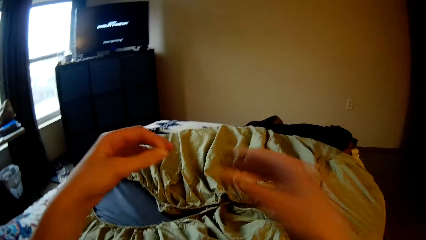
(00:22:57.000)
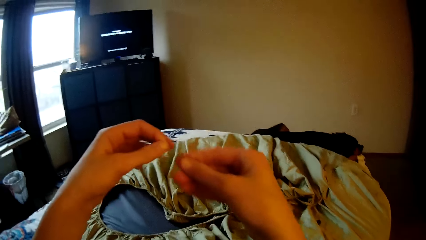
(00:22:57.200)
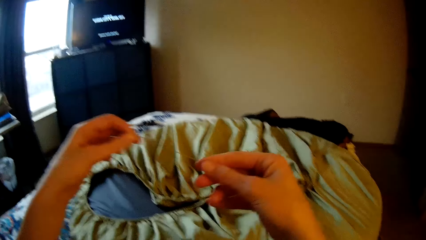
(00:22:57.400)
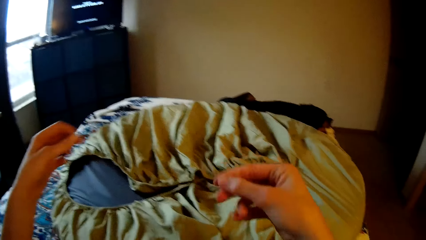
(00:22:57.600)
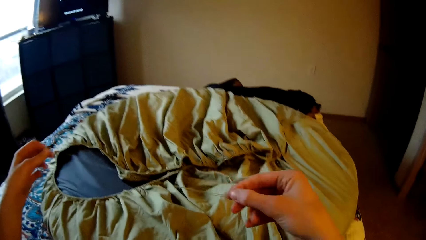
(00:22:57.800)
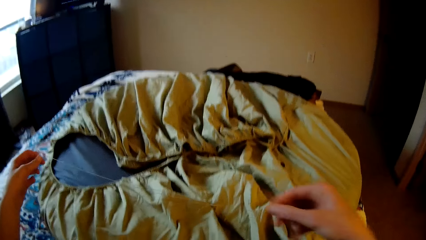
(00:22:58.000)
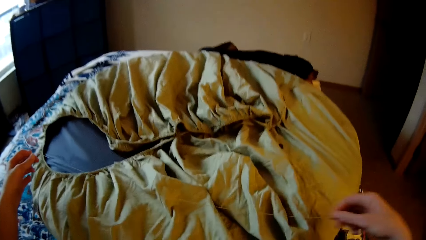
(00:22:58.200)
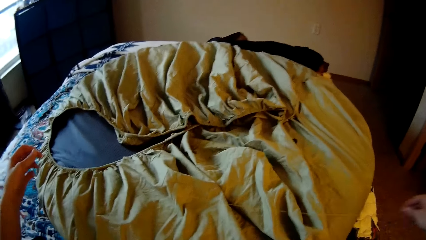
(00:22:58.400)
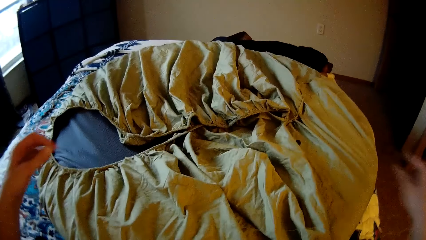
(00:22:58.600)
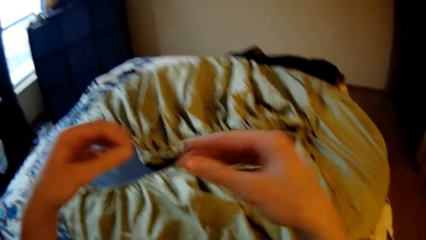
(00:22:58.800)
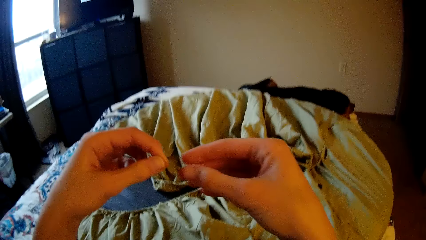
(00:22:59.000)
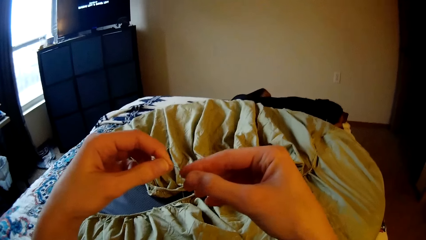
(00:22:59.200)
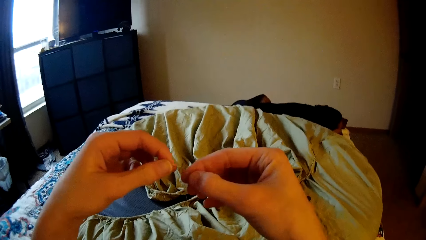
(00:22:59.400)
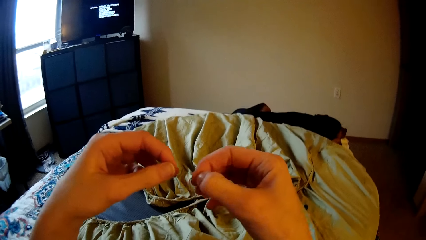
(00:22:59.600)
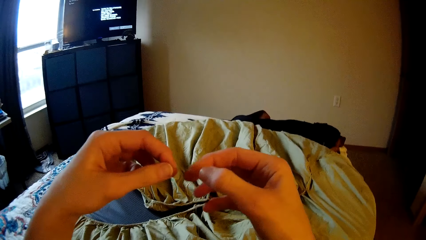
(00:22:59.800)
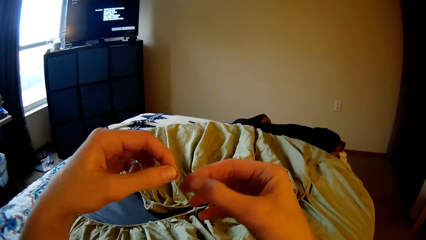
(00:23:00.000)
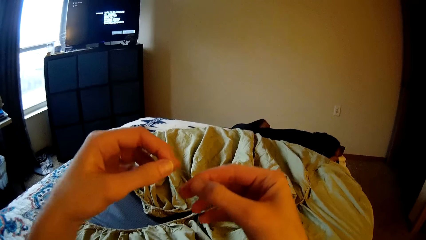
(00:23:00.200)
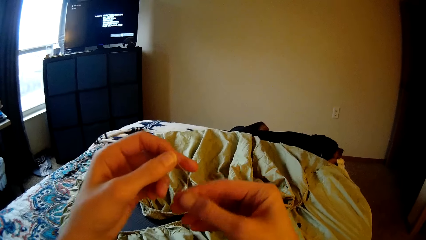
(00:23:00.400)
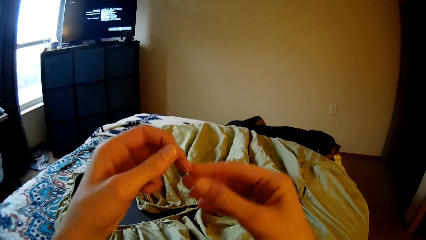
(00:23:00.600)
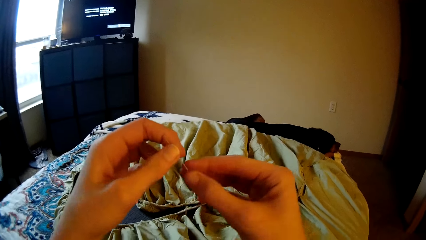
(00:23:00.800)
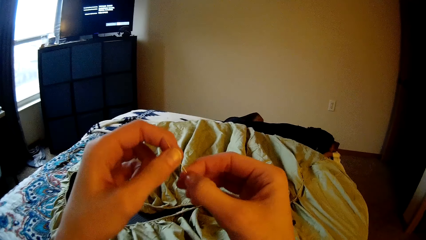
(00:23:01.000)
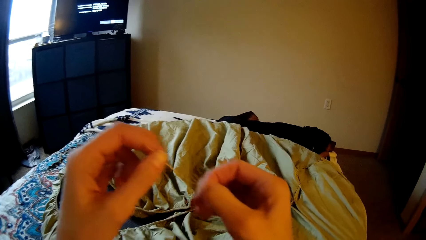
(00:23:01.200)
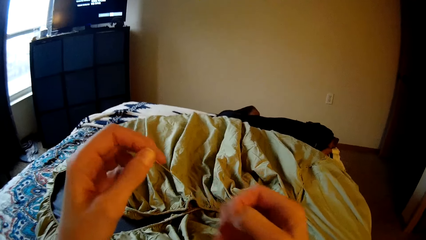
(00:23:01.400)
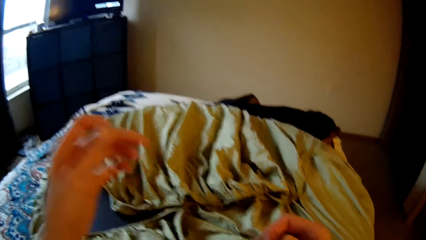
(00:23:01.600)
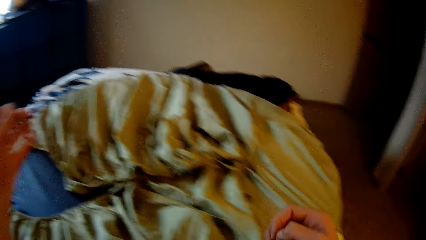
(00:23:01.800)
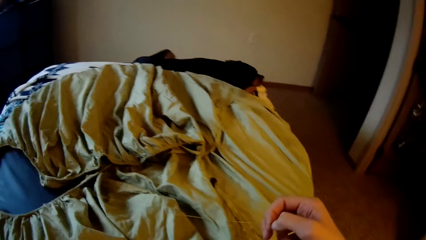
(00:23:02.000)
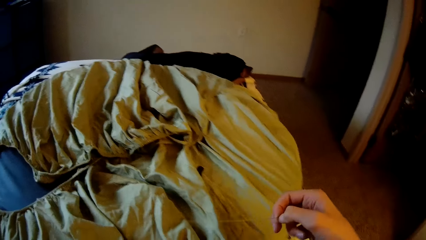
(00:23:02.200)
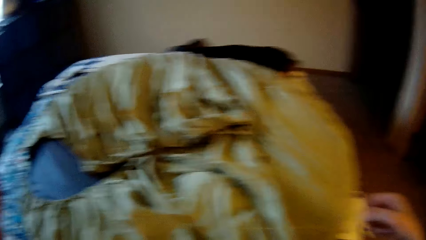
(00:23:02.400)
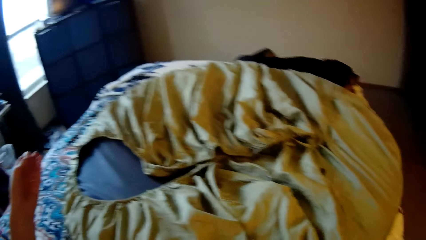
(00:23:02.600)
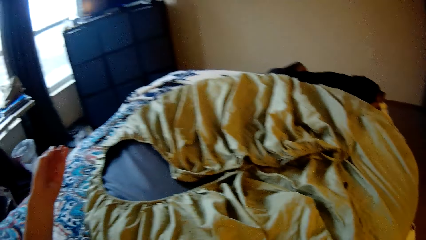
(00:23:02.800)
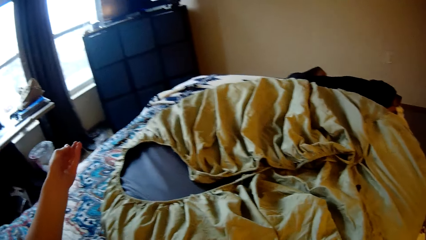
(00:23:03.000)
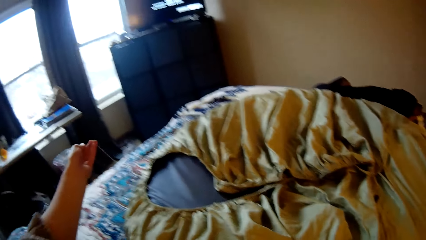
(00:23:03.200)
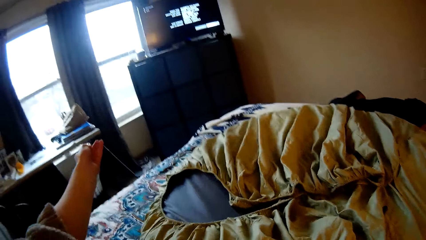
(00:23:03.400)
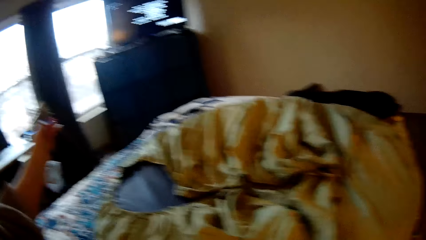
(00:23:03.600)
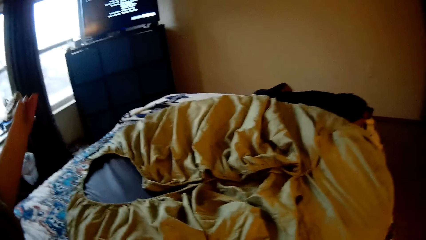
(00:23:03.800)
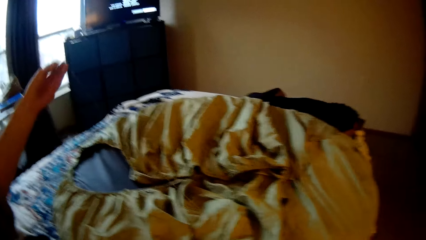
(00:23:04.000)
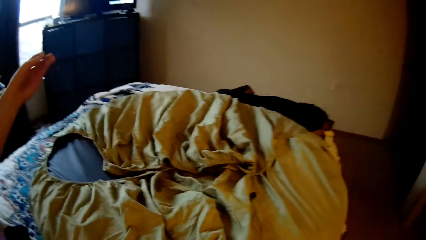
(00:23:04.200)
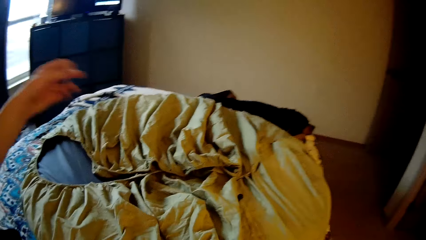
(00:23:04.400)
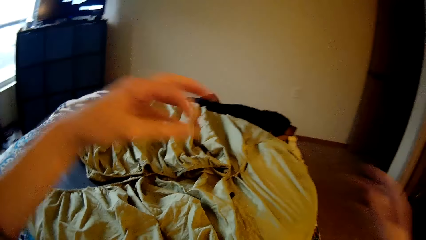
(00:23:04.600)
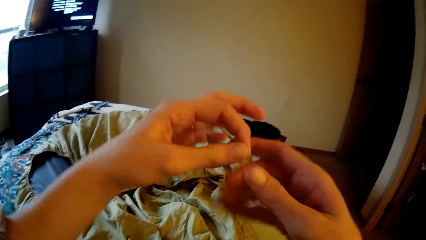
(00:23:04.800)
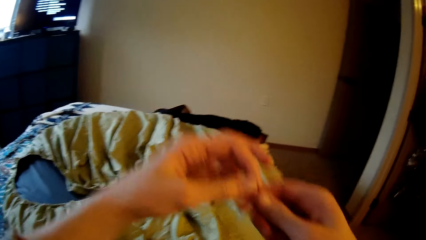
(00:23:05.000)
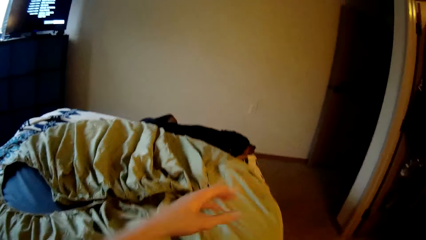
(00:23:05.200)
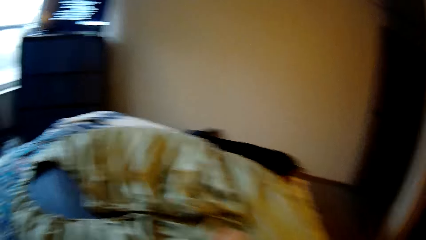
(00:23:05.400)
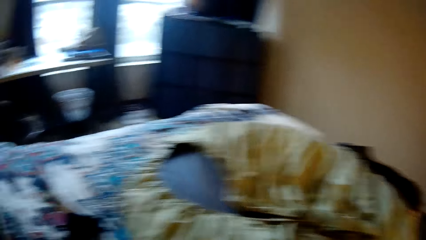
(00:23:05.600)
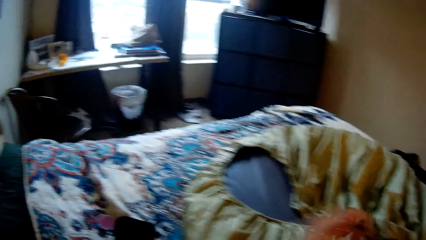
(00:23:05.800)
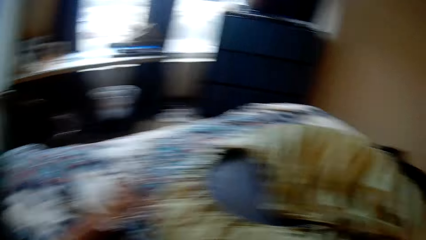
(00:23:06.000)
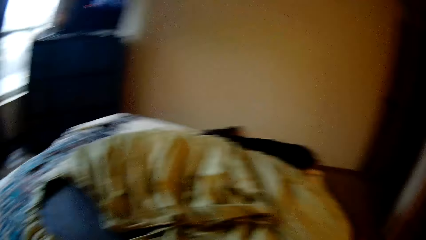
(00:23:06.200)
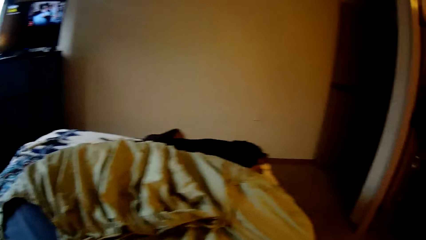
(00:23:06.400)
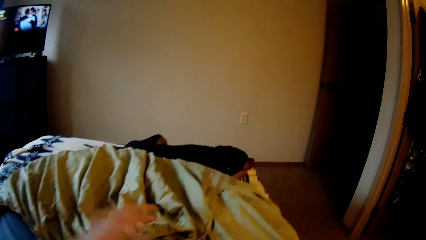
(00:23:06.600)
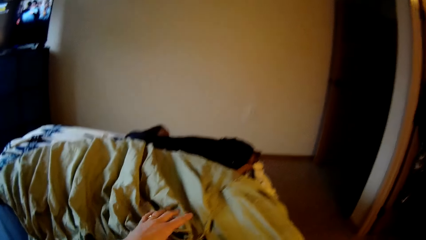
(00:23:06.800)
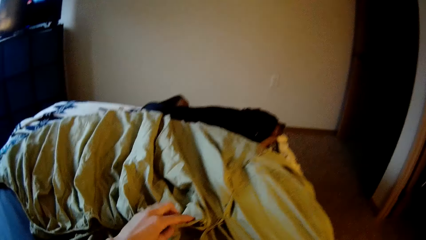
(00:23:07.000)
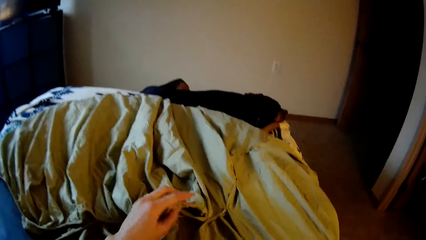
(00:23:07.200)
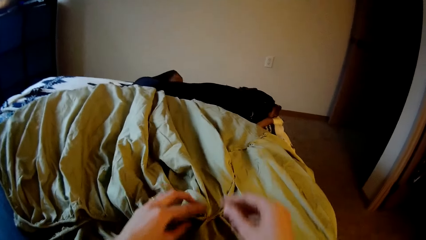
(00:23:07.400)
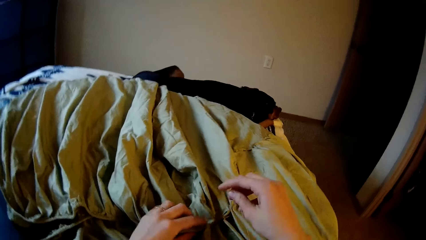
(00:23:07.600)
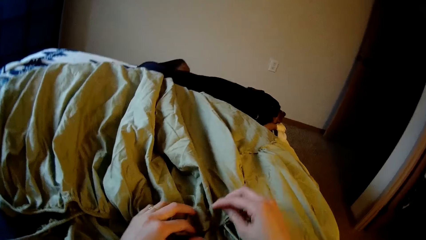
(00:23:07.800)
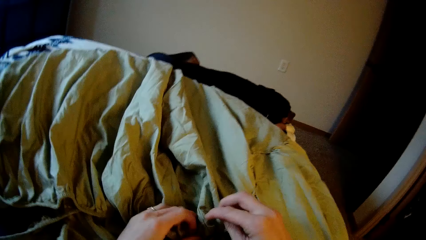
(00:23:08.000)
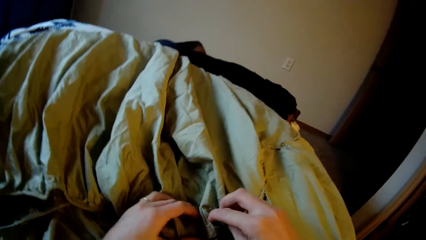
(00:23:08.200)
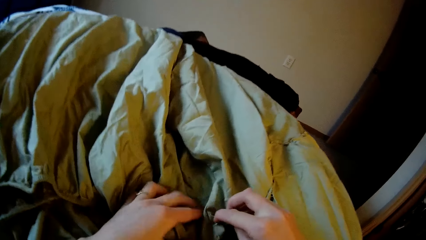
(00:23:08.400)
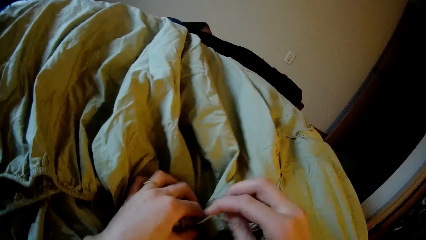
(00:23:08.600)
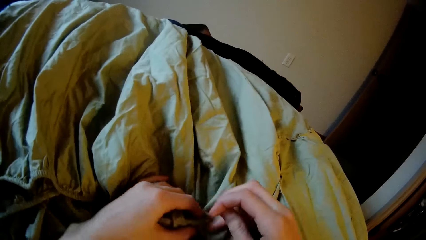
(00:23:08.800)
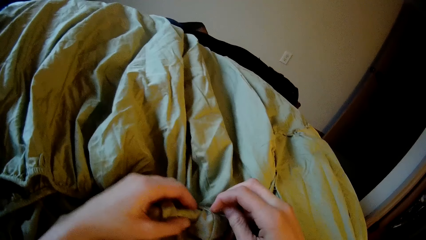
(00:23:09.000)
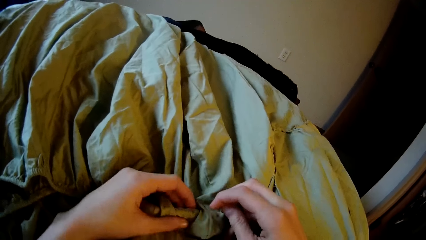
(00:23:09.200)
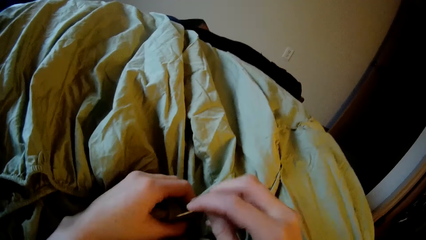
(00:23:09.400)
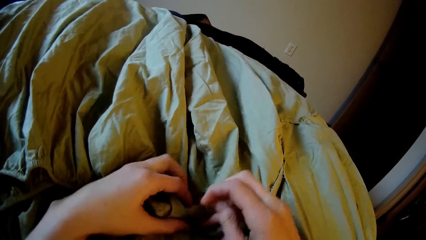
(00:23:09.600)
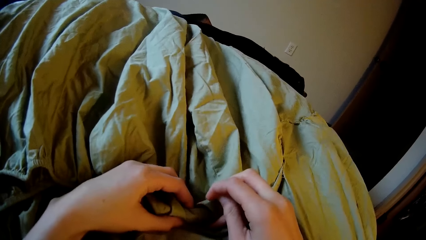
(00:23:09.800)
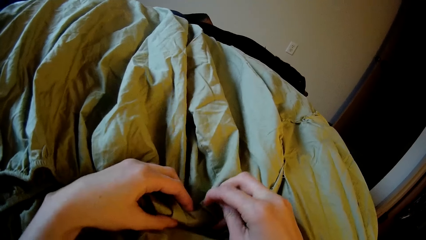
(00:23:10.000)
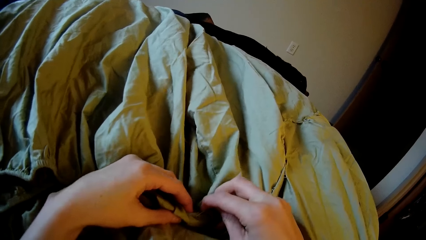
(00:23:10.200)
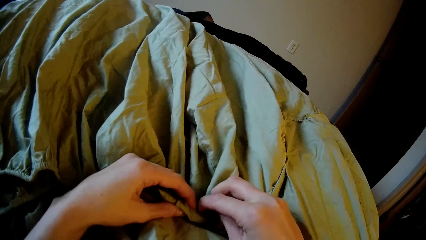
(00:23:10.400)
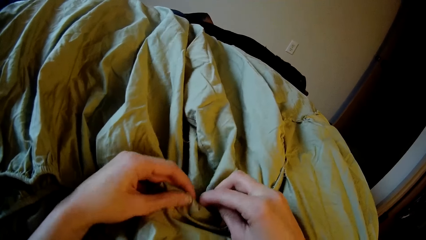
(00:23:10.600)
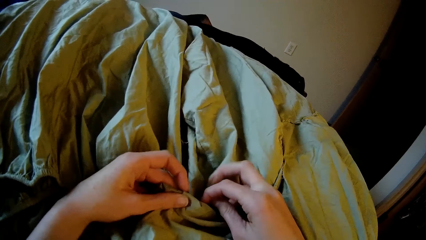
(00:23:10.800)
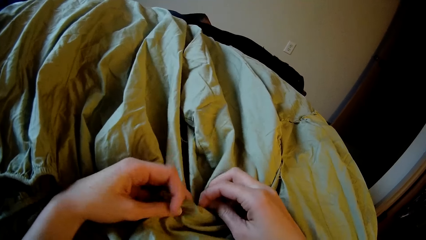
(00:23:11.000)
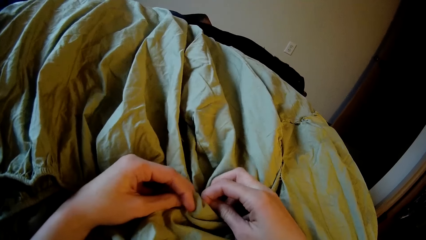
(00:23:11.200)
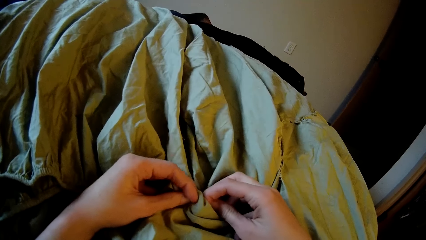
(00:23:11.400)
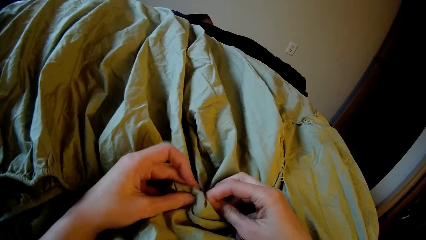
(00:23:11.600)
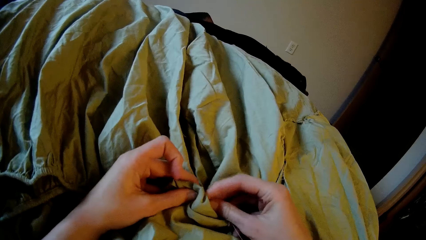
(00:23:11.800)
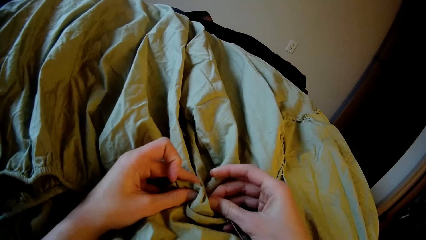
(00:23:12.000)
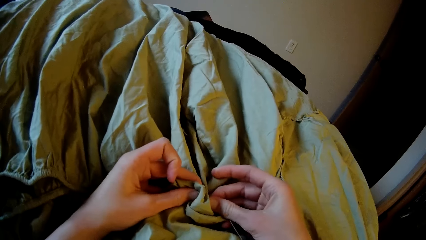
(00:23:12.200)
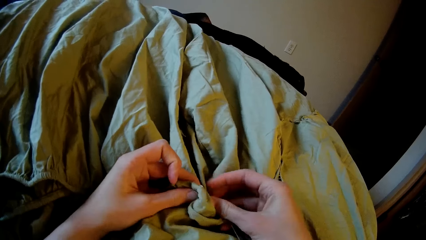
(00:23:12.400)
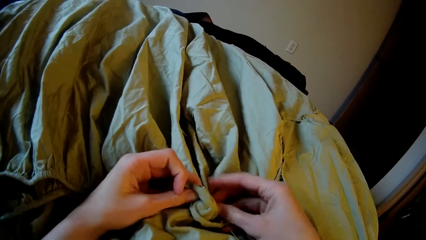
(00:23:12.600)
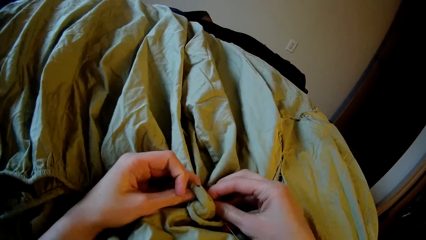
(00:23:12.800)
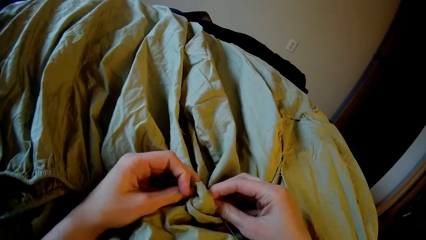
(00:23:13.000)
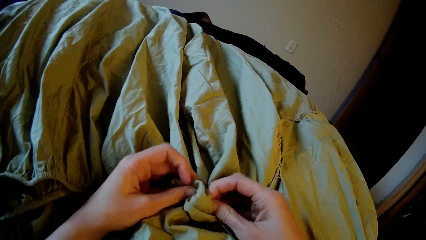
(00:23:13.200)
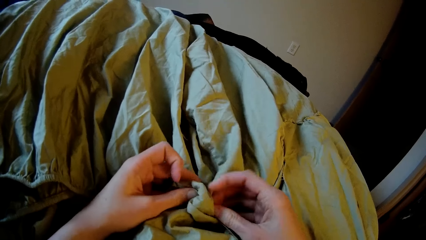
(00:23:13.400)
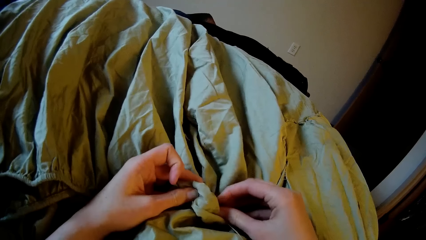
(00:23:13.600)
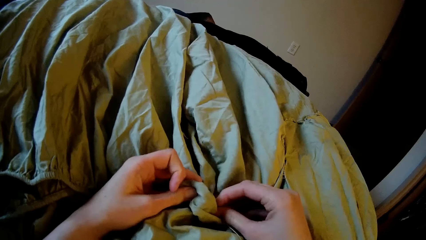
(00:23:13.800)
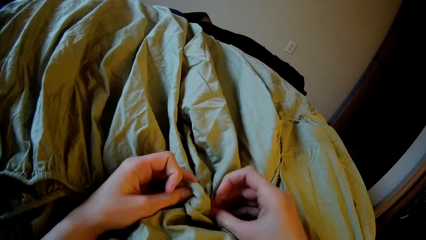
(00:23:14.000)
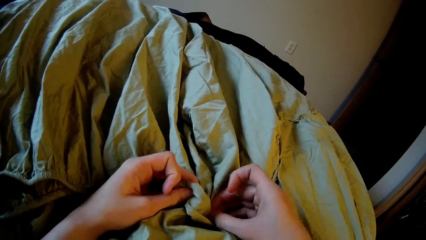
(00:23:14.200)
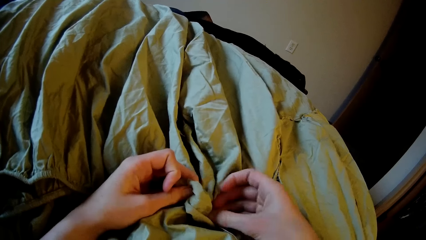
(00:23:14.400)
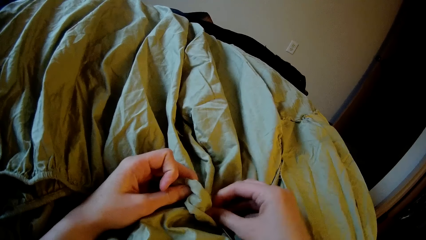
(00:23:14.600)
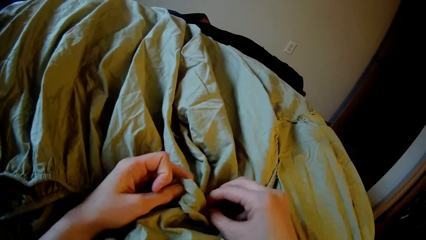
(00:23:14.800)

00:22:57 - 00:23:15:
The camera wearer sews the sack or bedsheet with the needle and thread. They hold the bedsheet.
